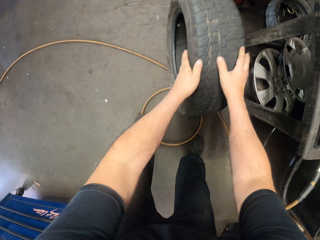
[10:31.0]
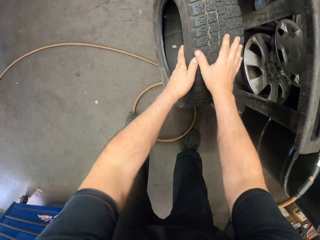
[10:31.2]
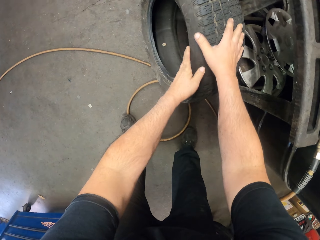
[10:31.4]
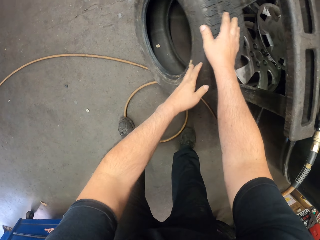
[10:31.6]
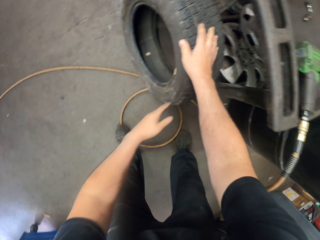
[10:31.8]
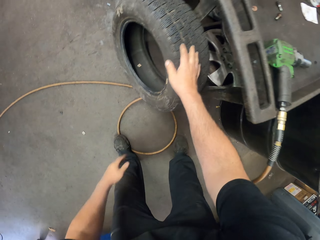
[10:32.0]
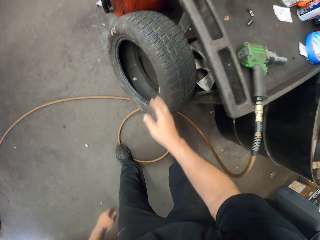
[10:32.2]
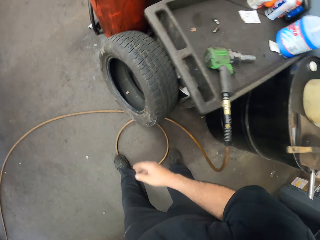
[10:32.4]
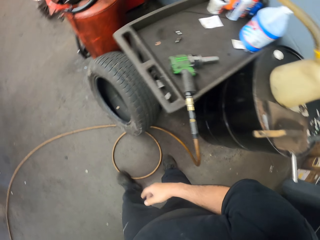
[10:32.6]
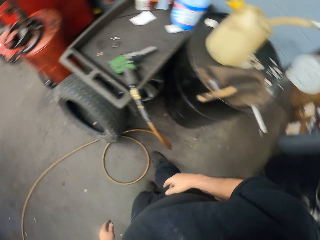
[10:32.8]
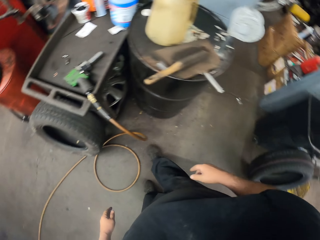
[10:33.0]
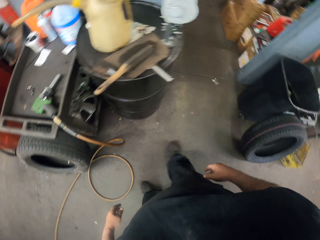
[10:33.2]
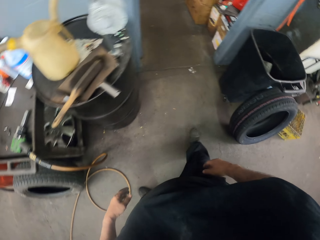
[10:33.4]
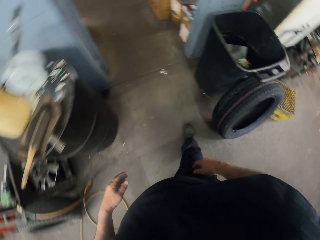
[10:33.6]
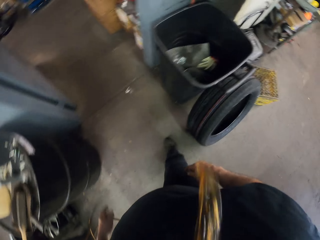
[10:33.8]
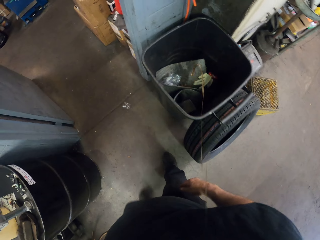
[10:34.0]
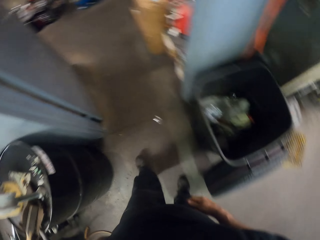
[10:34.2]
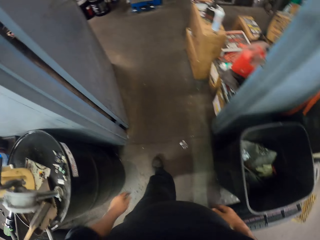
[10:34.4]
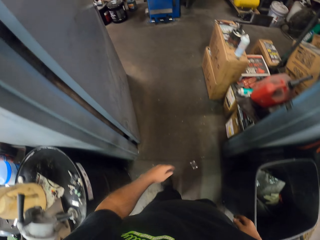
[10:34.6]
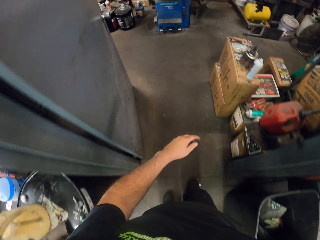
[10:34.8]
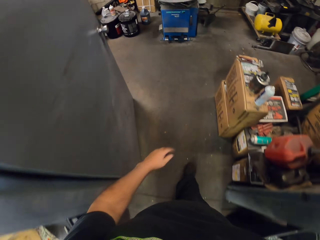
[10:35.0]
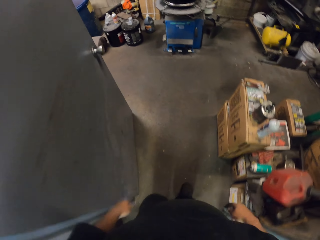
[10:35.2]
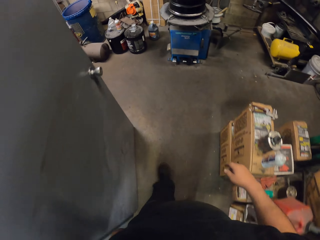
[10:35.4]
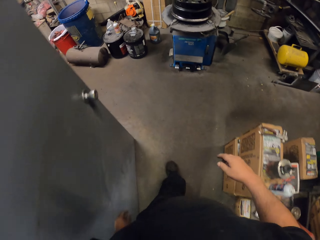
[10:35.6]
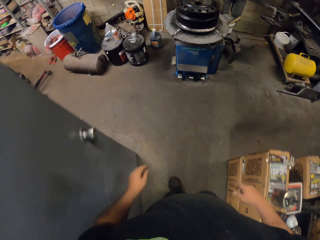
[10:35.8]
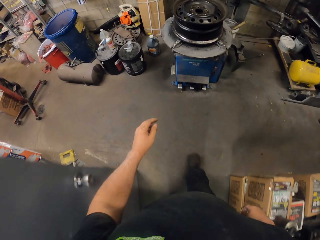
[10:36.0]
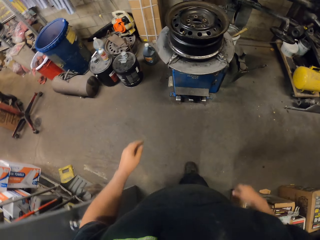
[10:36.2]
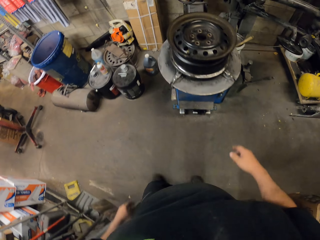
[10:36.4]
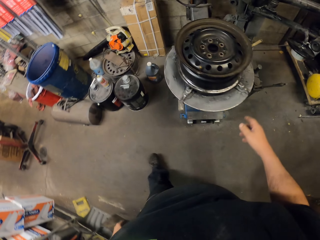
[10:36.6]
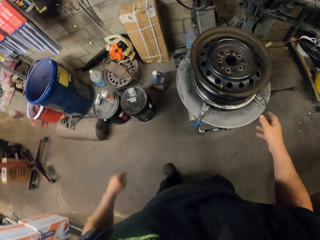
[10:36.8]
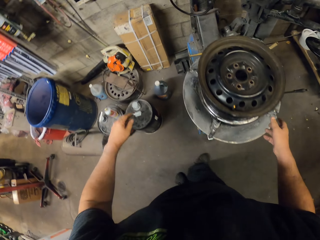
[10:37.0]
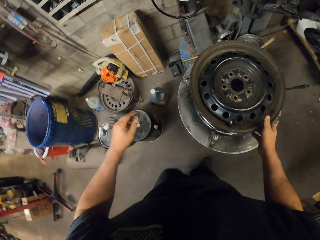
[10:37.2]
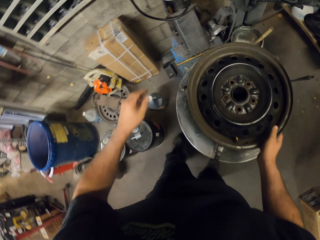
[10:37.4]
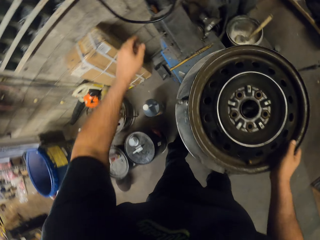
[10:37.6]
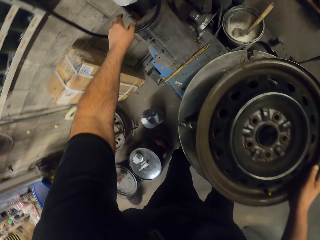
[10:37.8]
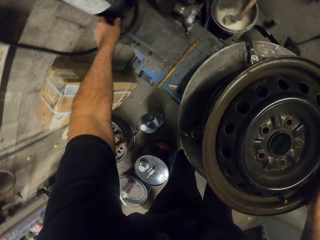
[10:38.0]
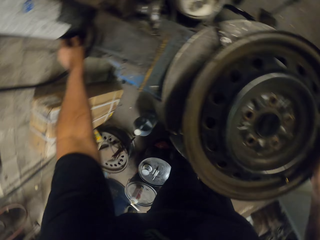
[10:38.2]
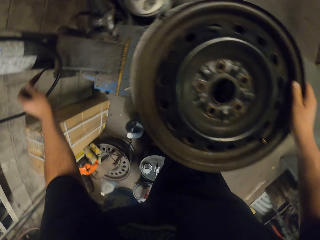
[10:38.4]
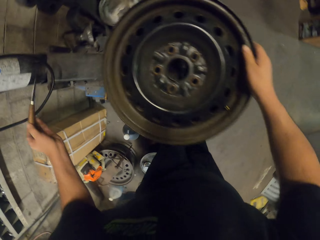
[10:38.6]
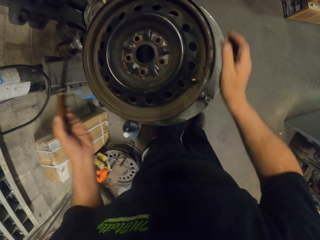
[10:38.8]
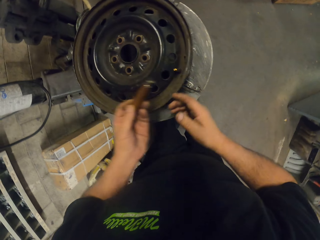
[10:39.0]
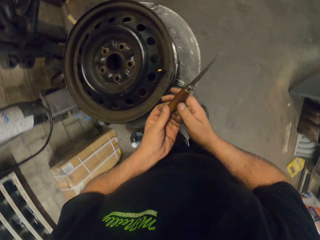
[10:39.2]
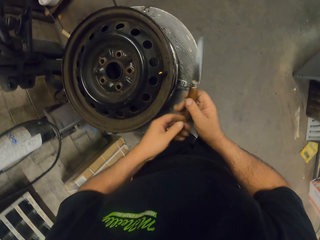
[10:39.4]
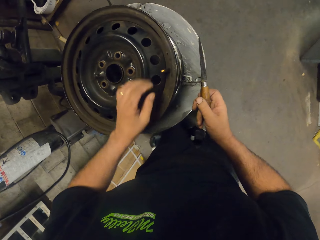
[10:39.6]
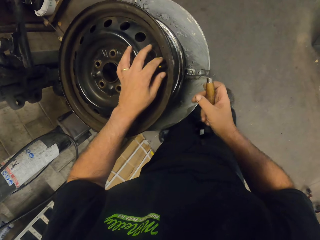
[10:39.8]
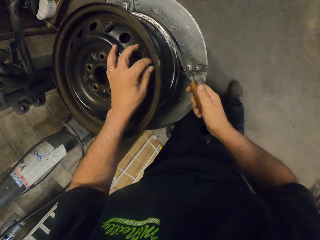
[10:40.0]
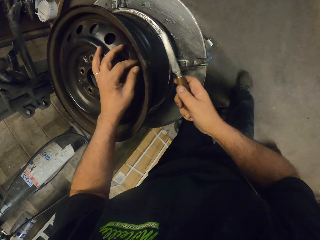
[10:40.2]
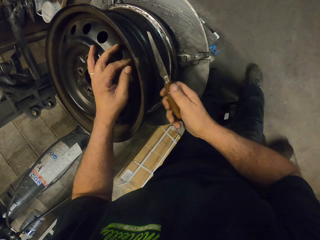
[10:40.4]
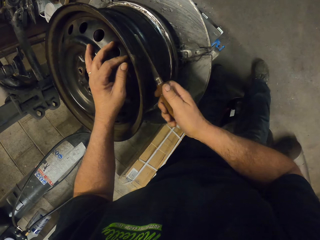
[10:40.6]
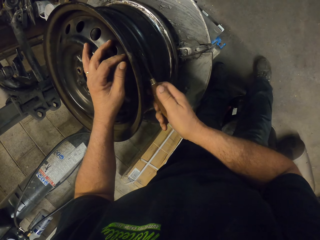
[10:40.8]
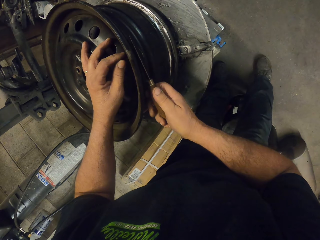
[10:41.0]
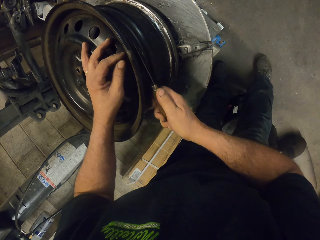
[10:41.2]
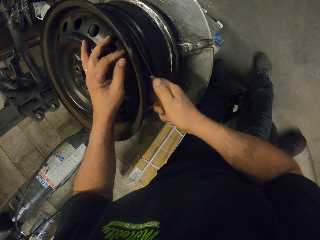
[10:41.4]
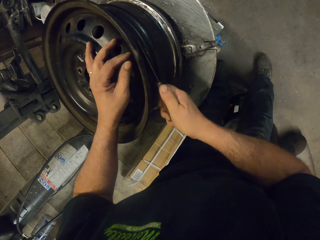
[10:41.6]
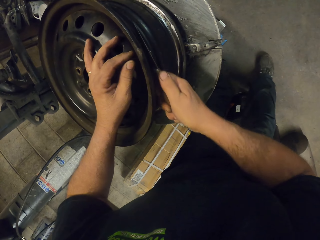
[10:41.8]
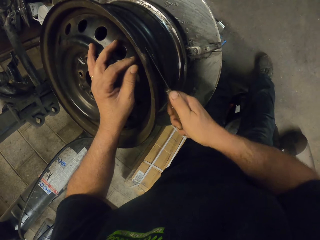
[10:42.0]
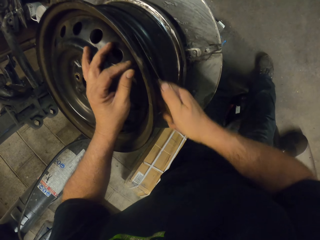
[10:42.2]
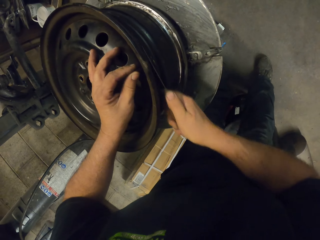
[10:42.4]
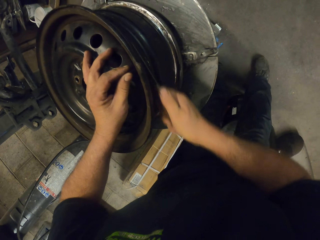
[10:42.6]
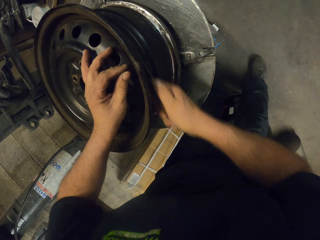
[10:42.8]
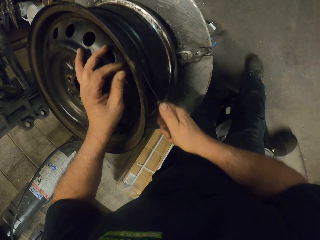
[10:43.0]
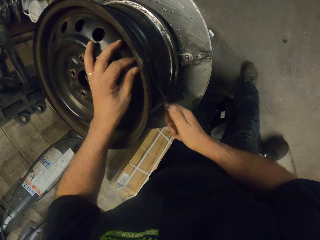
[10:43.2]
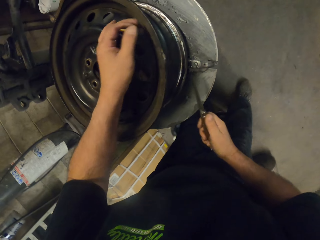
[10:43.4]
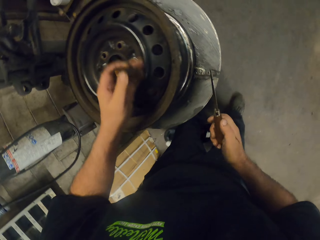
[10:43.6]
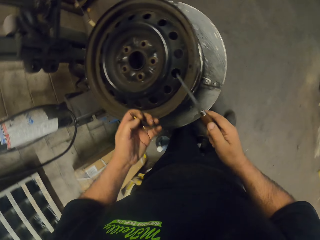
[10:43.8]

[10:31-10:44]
The camera wearer rests the tire on the garage floor. They walk around in the garage. They spit in the trash bin. They walk around in the garage. They move toward the rim. They pick up a knife from the counter. They cut the valve stem. They scrub the wheel with the knife.

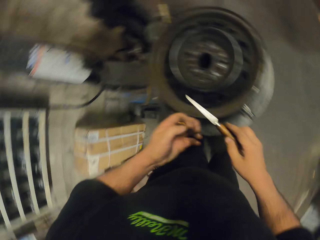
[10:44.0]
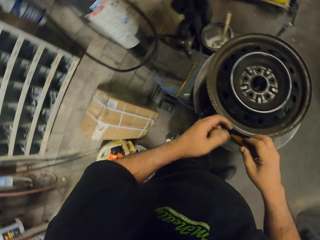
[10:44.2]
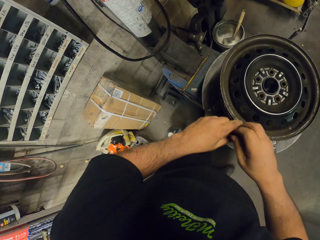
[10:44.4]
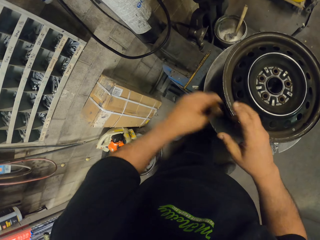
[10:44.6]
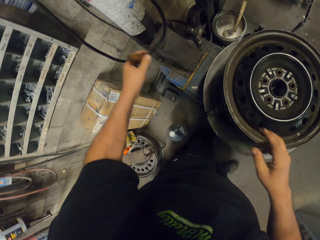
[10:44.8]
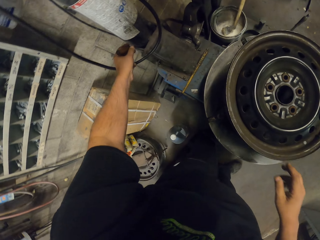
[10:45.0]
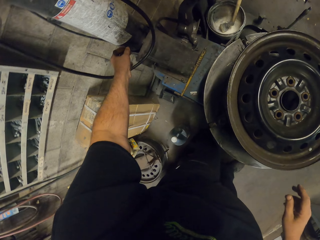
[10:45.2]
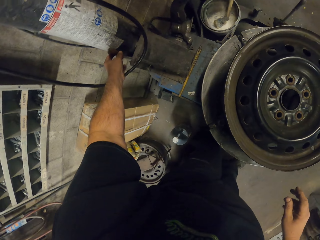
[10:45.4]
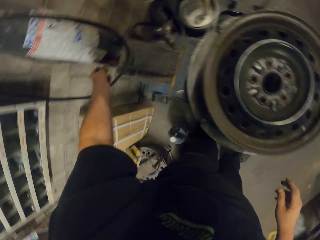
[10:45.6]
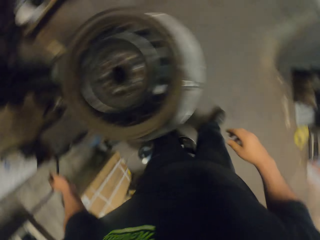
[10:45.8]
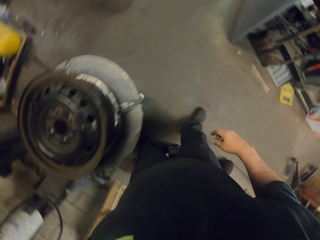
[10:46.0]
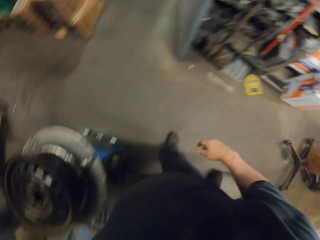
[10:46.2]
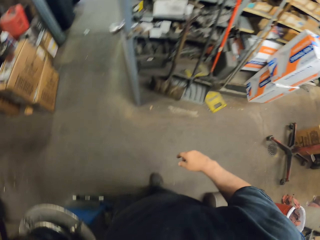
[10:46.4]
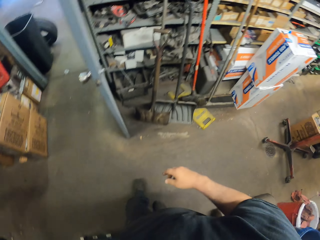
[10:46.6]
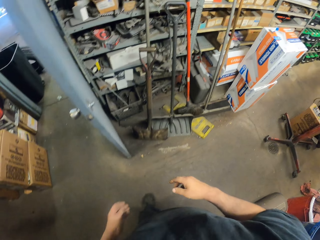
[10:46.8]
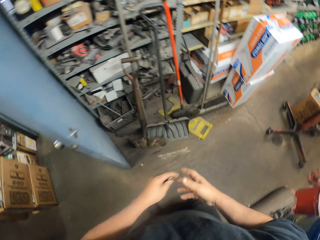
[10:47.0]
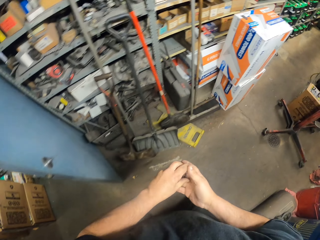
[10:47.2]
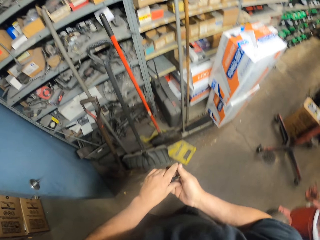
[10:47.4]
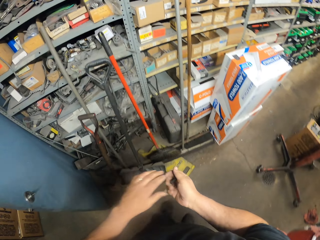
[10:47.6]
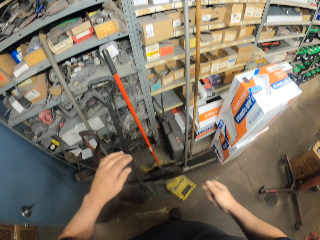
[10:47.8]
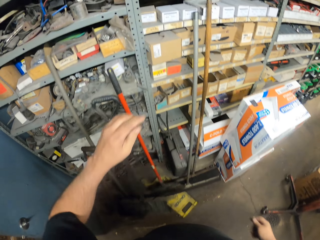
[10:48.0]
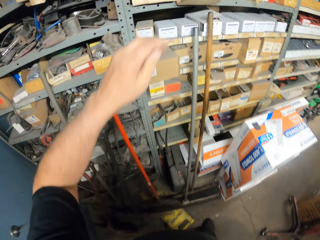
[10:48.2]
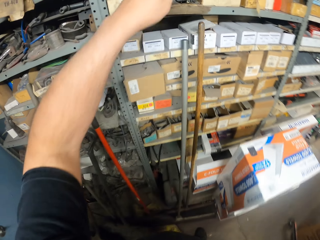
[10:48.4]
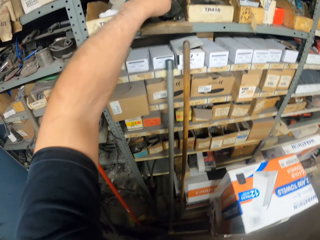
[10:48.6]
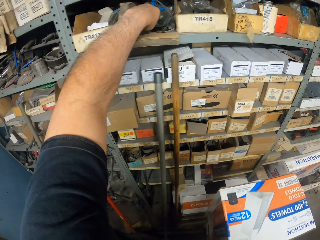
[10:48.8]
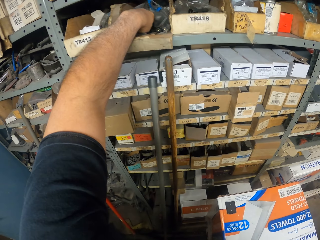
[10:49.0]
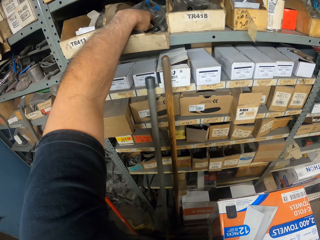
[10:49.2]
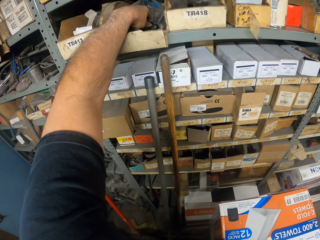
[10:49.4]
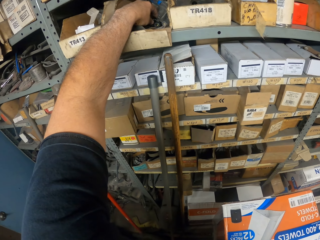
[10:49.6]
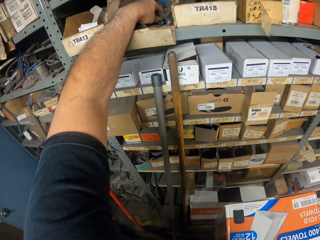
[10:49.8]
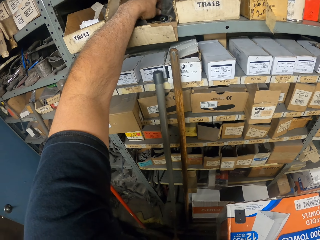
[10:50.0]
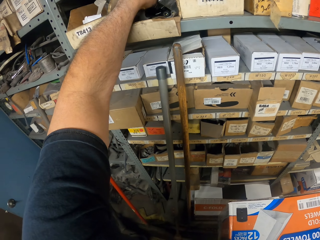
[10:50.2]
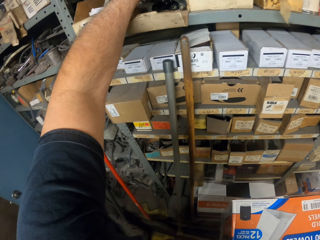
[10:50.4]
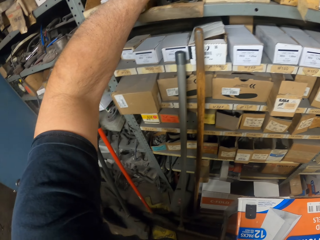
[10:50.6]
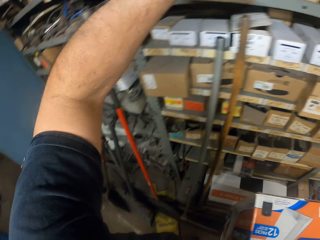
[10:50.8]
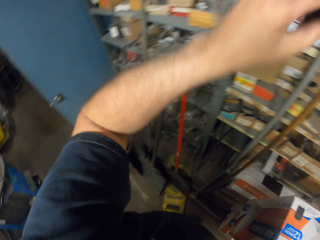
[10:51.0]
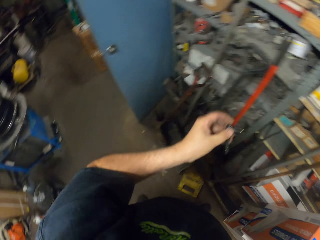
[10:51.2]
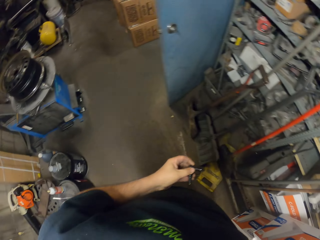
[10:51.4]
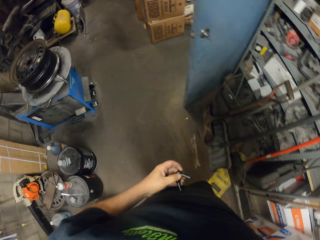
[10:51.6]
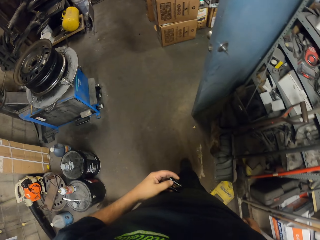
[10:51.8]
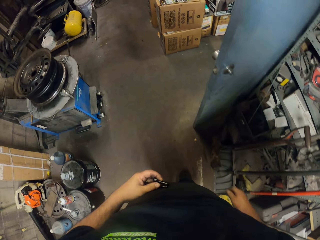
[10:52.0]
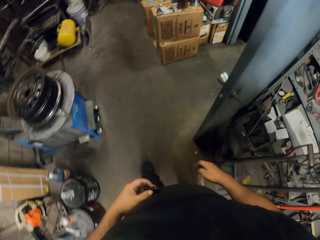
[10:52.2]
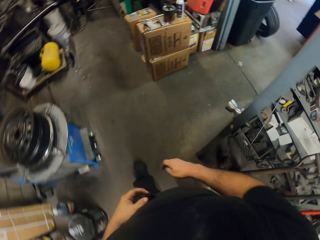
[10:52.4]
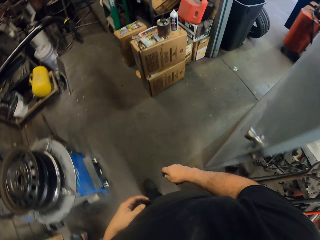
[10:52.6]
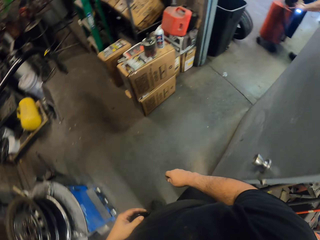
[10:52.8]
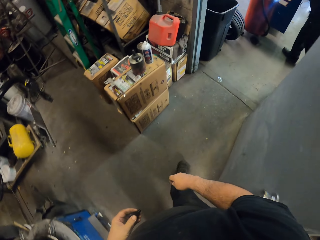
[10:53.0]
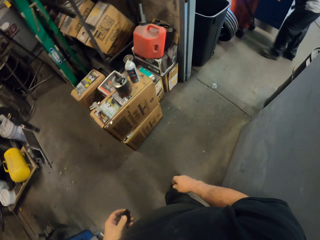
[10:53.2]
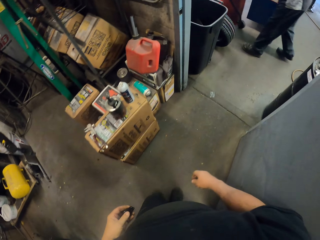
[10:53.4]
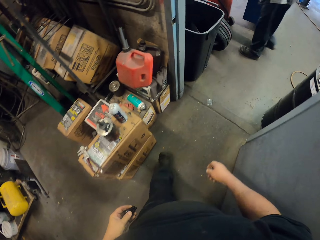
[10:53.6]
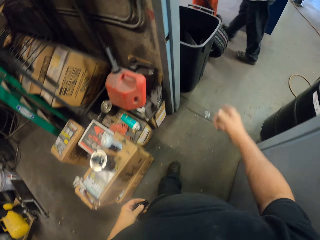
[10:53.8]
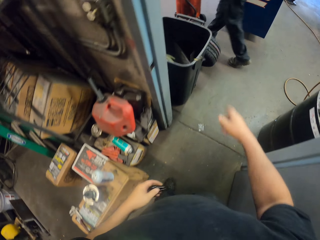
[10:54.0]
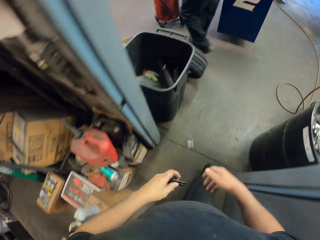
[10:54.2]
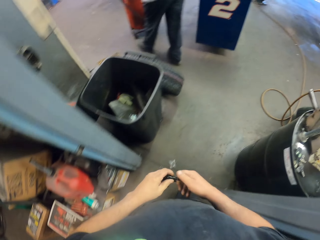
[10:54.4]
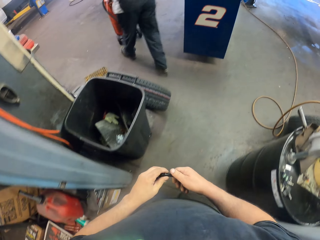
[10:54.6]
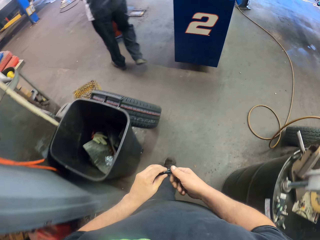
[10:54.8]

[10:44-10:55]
The camera wearer puts the knife aside. They walk around in the garage. They pick bolts from the box on the shelf. They walk around in the garage. They throw dirt in the trash bin.
